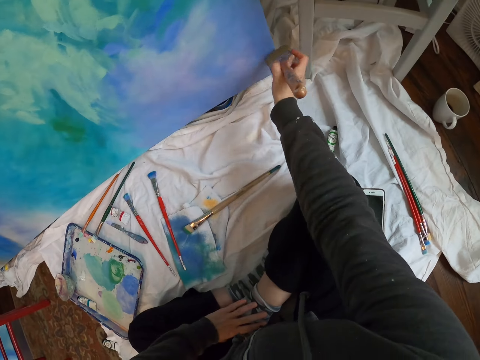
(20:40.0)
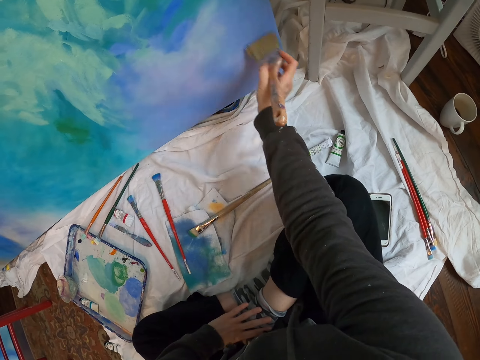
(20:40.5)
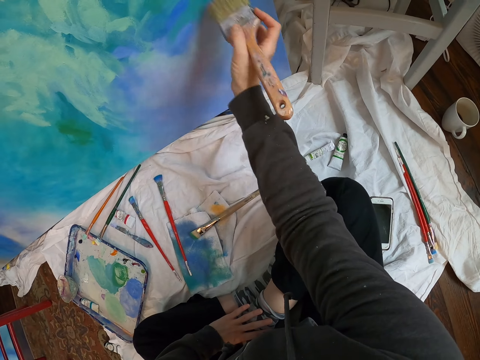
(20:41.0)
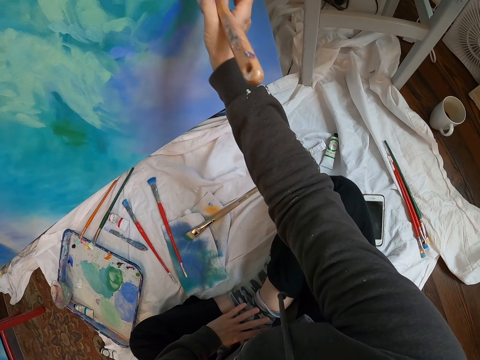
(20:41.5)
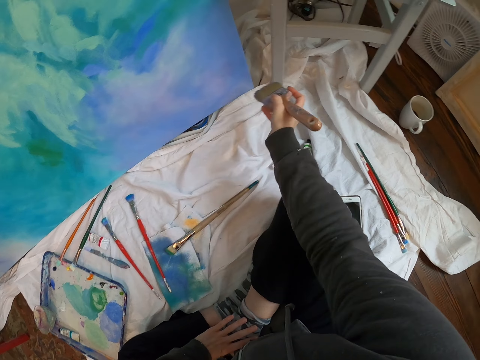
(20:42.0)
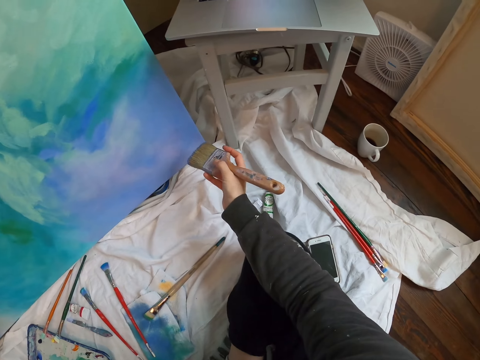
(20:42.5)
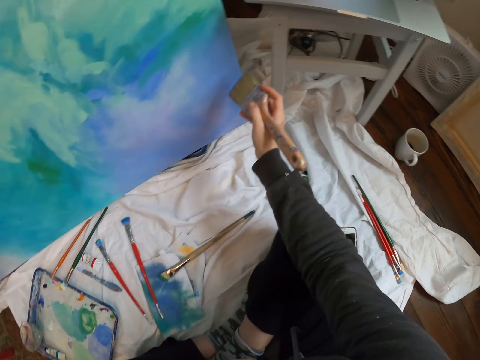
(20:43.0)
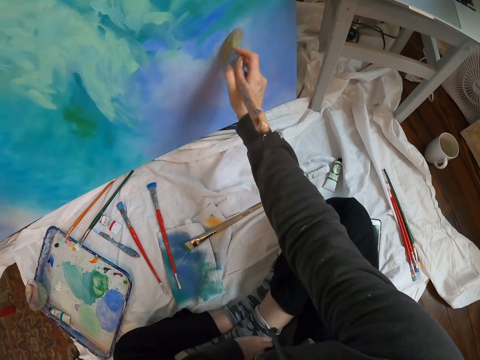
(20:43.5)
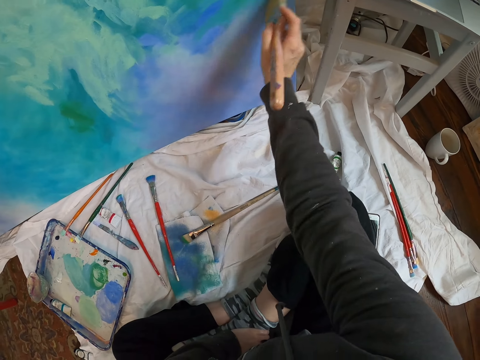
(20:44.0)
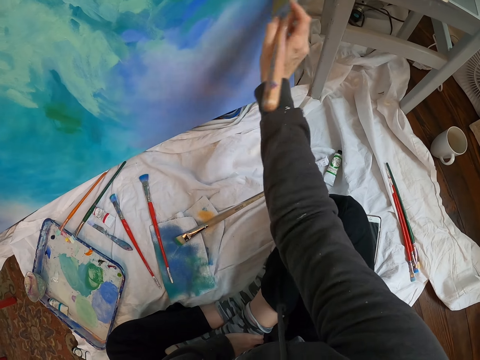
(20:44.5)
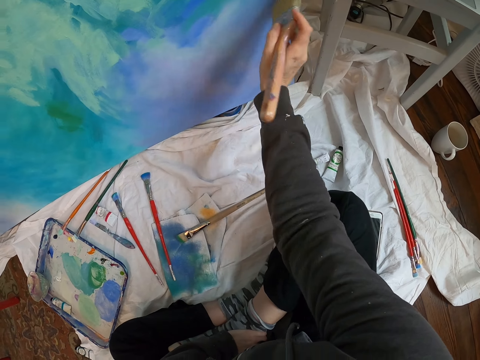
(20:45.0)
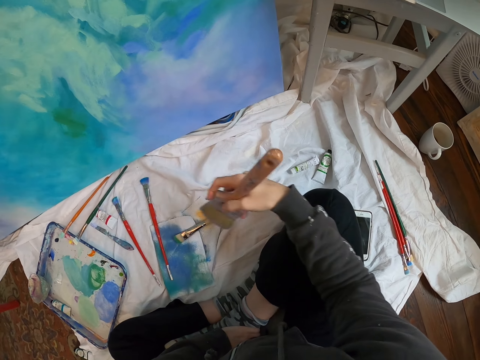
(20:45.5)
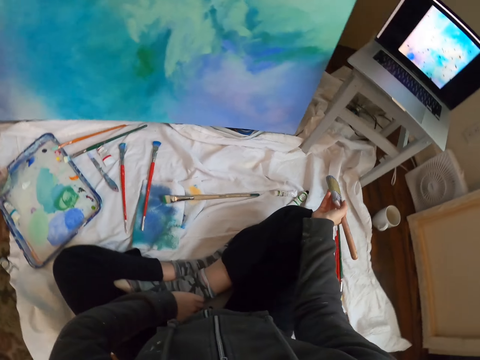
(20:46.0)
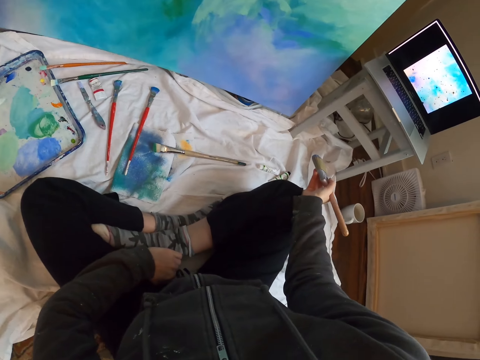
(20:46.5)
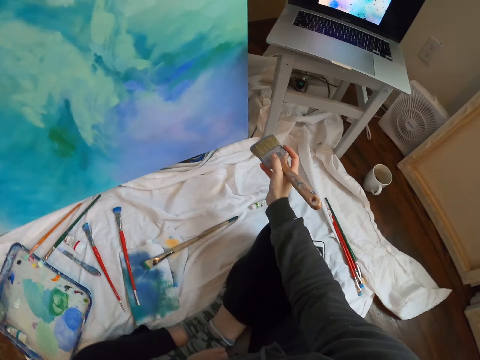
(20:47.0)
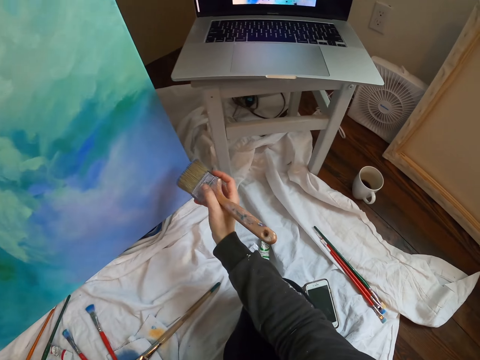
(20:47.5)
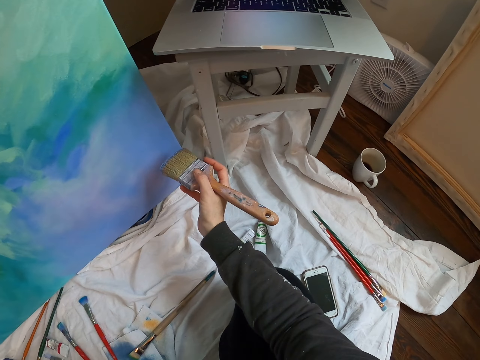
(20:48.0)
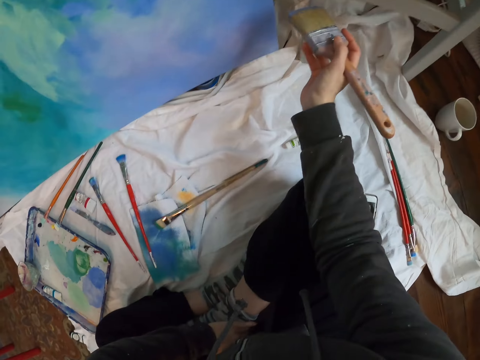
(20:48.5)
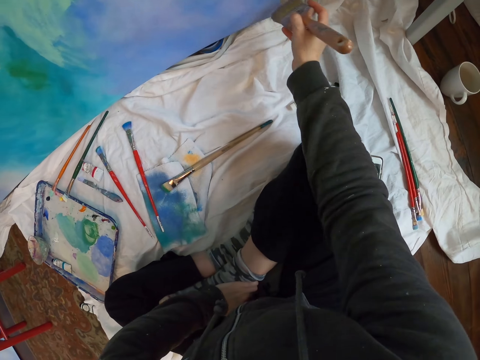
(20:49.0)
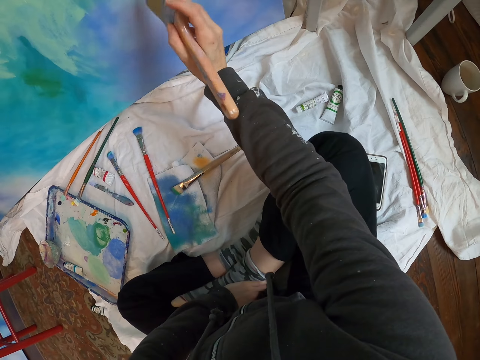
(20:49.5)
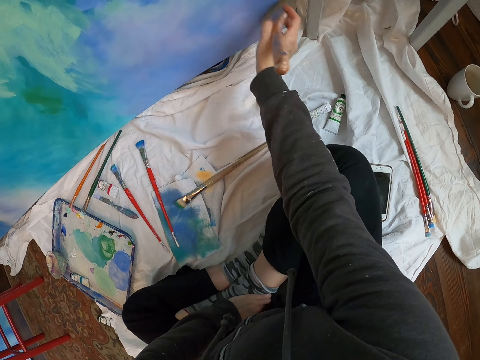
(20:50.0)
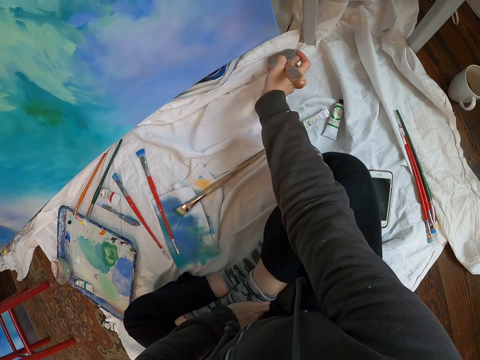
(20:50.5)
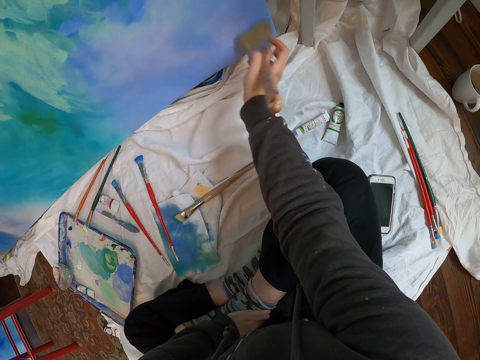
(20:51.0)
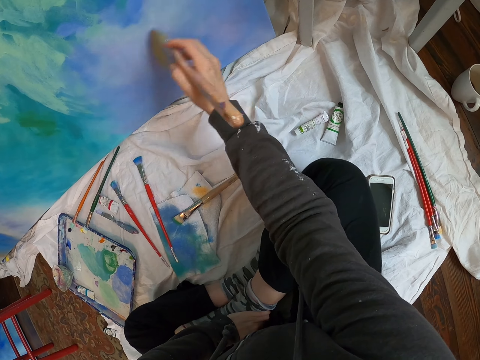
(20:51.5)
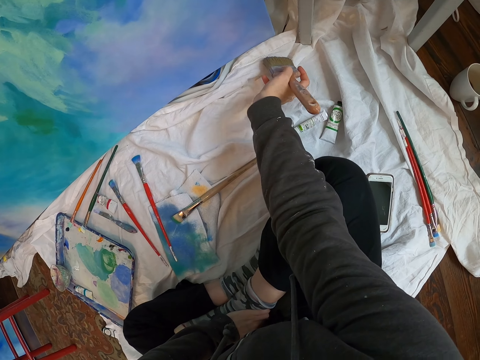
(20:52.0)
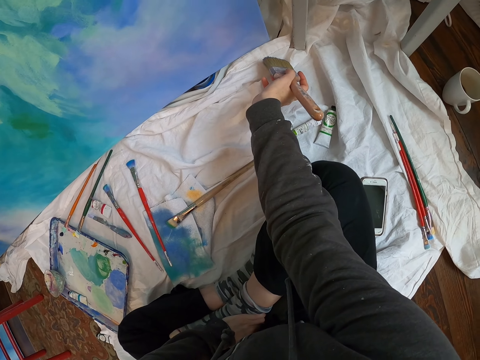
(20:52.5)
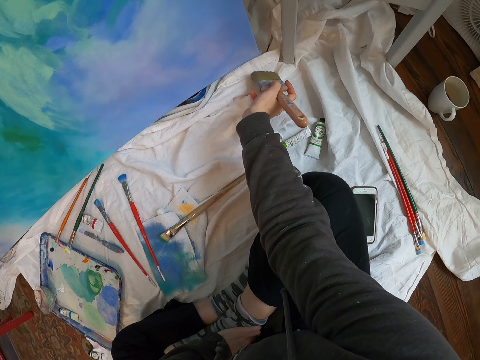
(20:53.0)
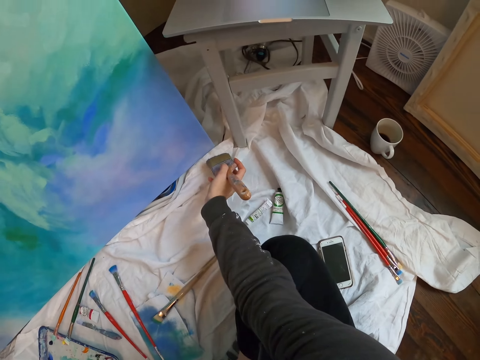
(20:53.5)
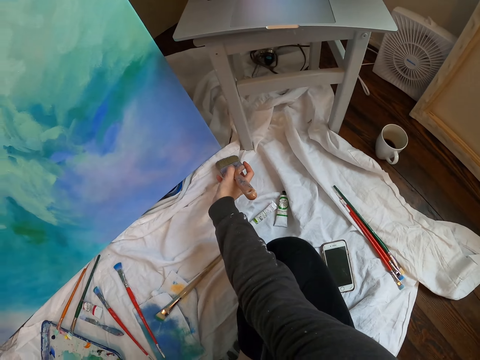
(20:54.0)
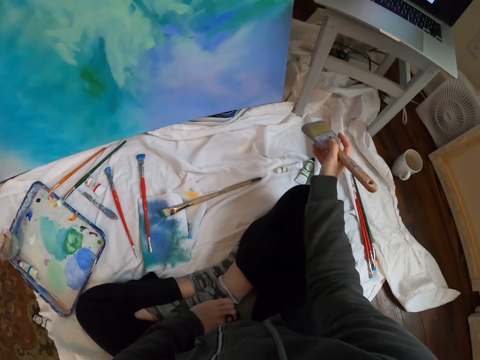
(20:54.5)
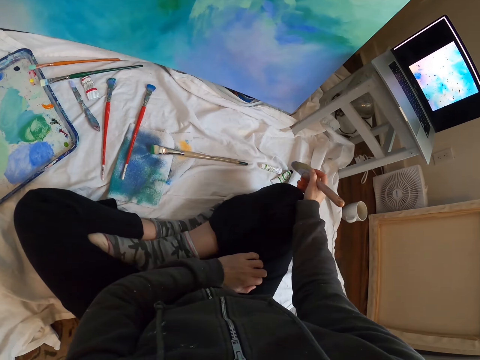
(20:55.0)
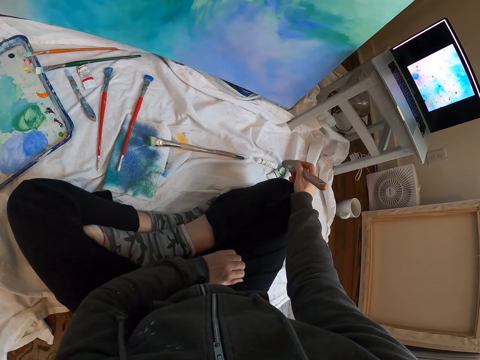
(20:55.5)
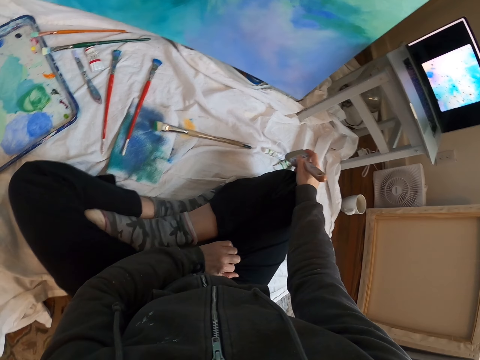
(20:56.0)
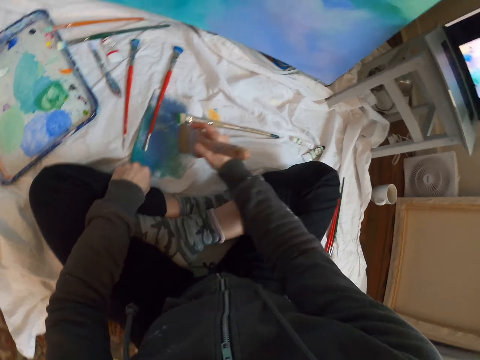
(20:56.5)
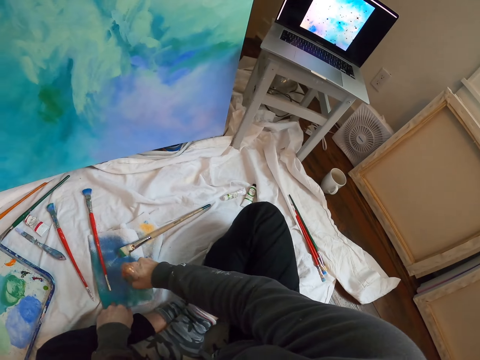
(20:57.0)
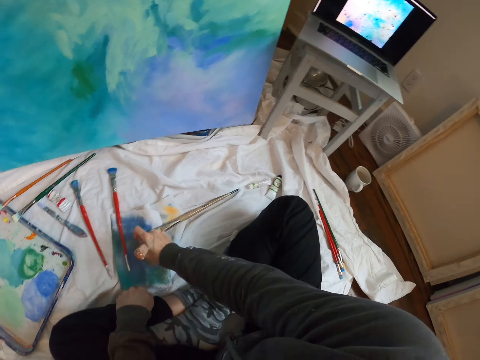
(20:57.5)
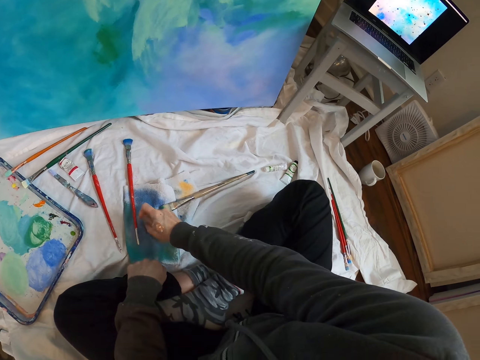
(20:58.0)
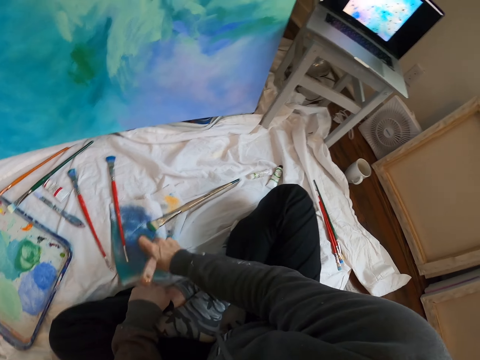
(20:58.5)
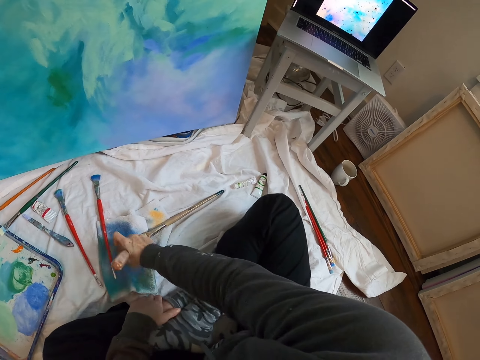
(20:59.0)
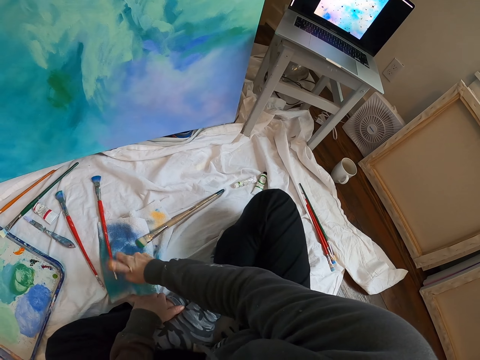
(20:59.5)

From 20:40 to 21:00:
The camera wearer looks at the laptop. They paint the wall art with a paint brush. They polish the paint on the art. They look at the laptop. They polish the paint on the art. They paint the wall art with the paint brush. They look at the laptop. They dip the paint brush into the paint.

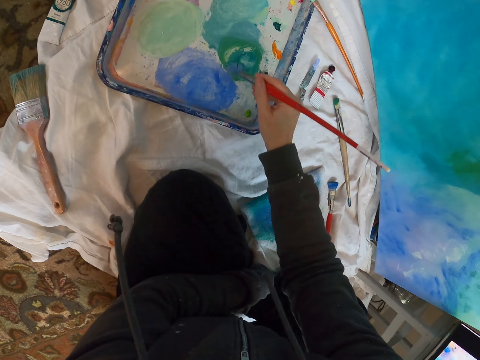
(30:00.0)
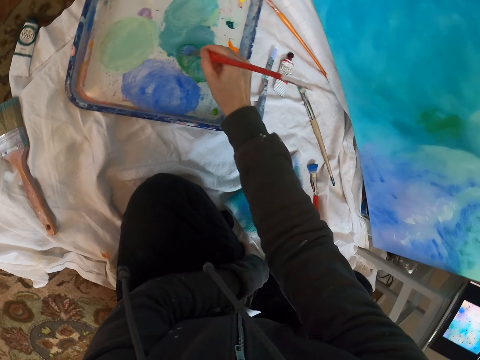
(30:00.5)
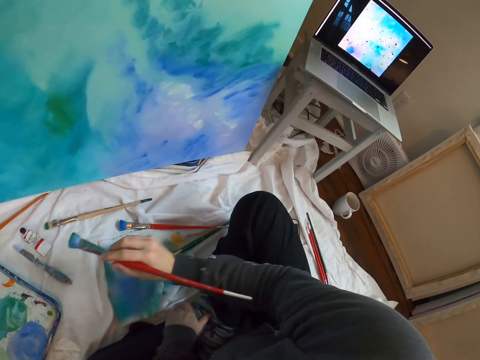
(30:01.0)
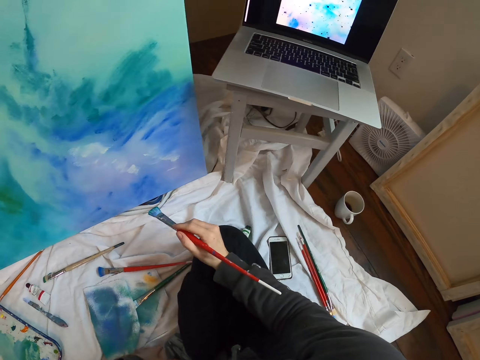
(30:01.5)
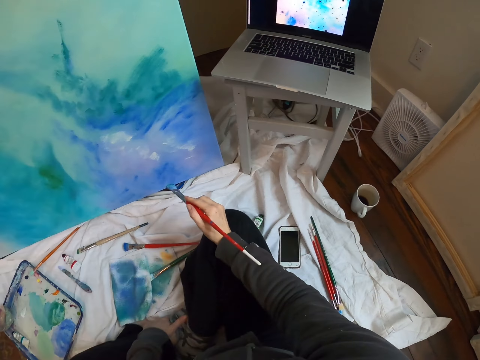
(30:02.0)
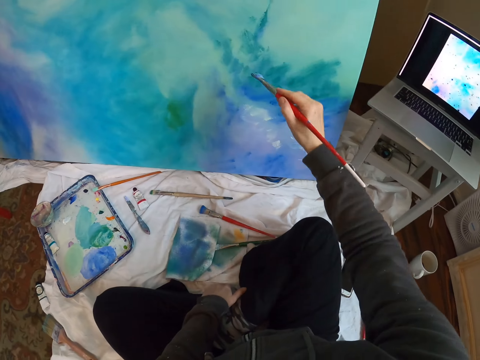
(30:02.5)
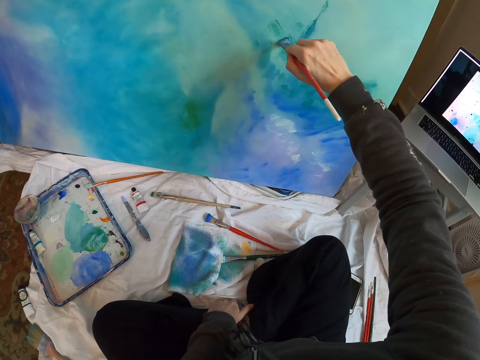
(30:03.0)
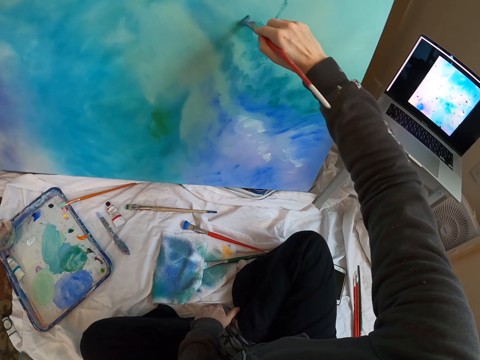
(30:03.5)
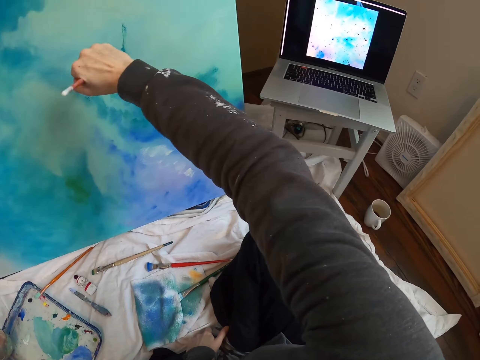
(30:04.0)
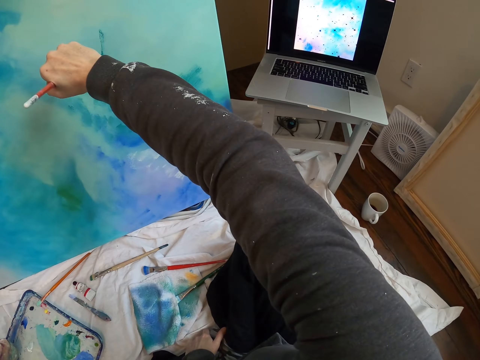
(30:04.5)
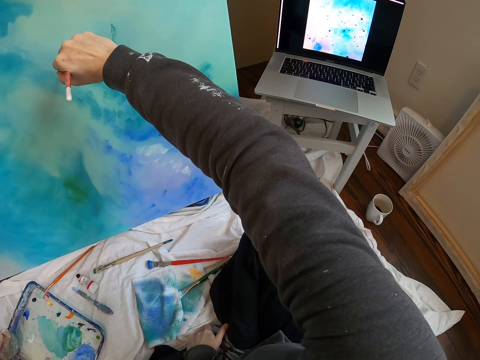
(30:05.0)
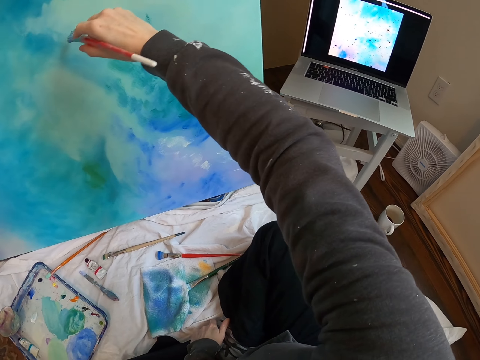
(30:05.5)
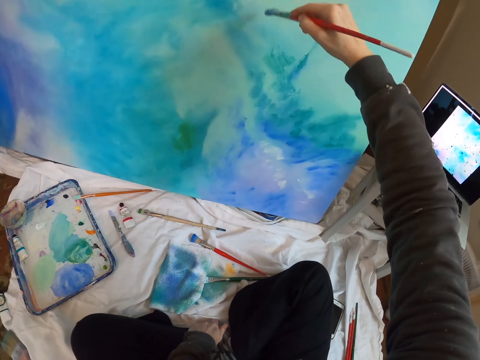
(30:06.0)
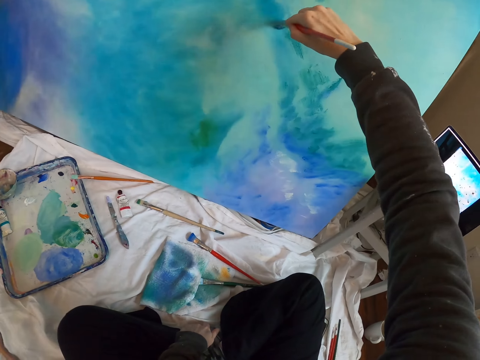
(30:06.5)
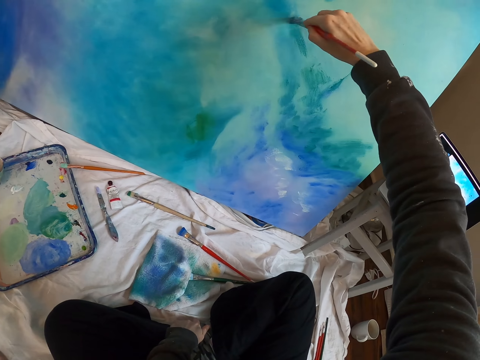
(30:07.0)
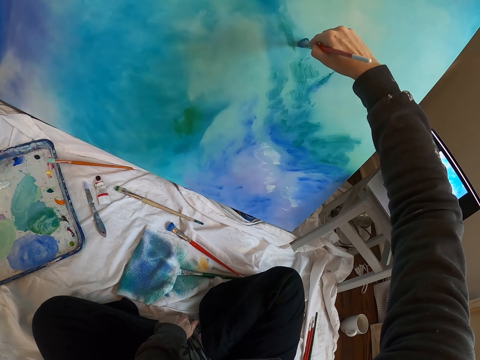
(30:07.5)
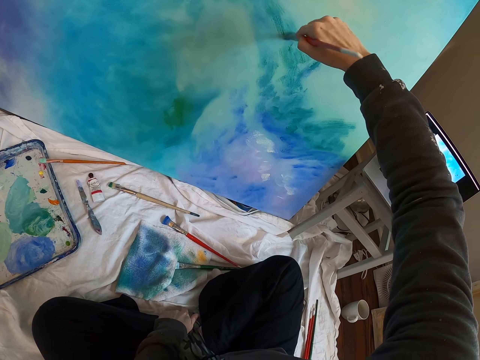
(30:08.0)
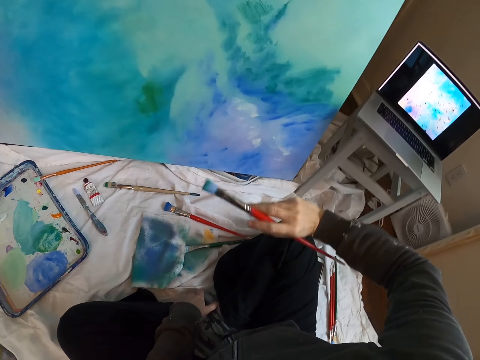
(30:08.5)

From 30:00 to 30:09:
The camera wearer looks at the laptop. They paint the wall art with a paintbrush. They look at the laptop.
